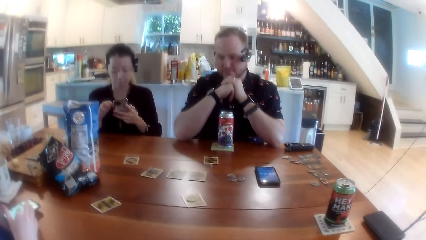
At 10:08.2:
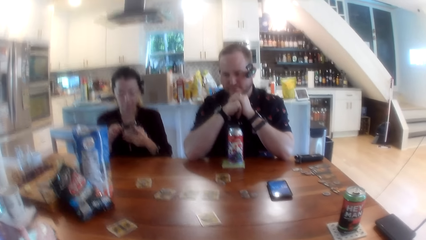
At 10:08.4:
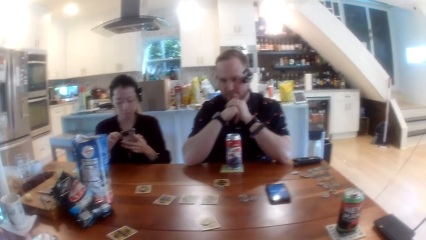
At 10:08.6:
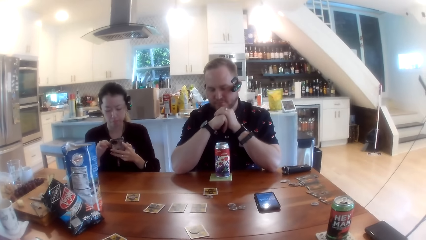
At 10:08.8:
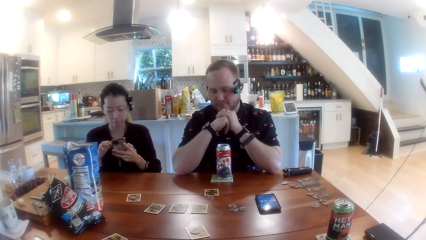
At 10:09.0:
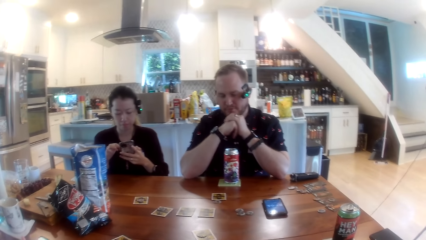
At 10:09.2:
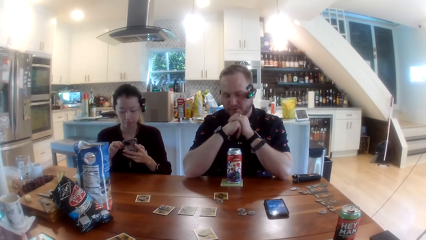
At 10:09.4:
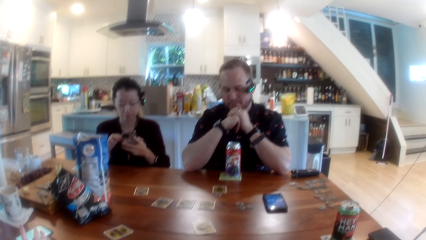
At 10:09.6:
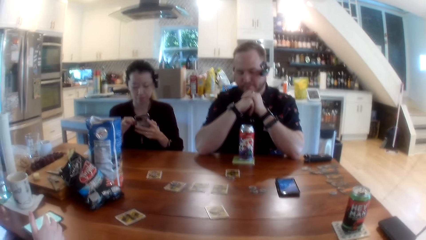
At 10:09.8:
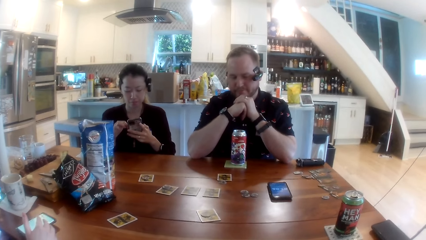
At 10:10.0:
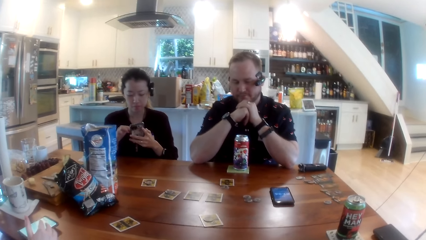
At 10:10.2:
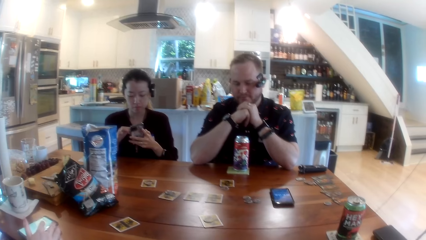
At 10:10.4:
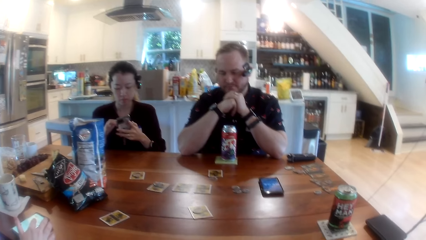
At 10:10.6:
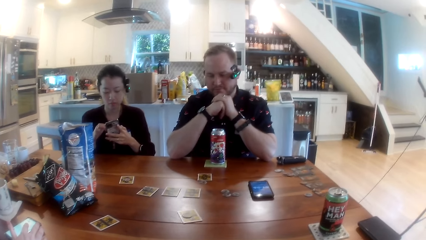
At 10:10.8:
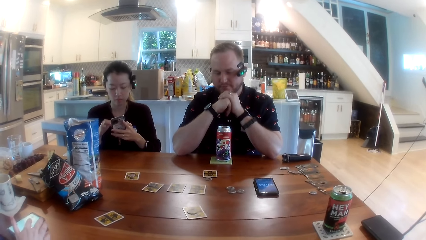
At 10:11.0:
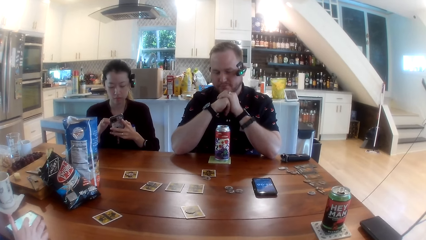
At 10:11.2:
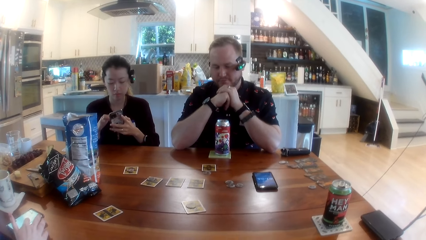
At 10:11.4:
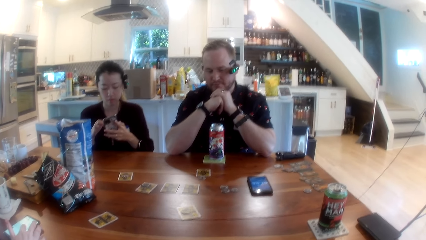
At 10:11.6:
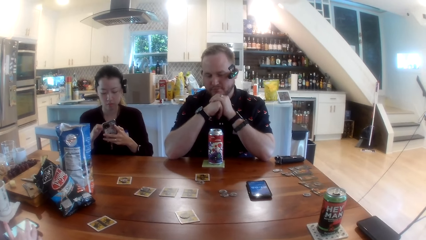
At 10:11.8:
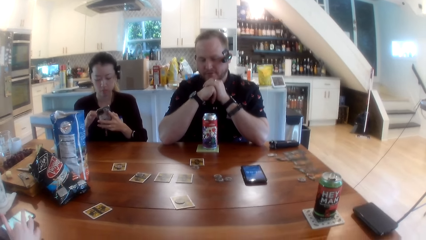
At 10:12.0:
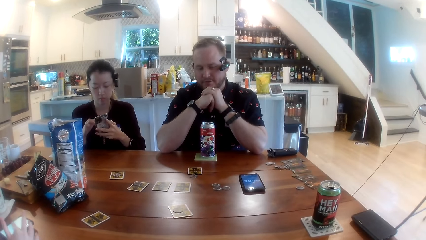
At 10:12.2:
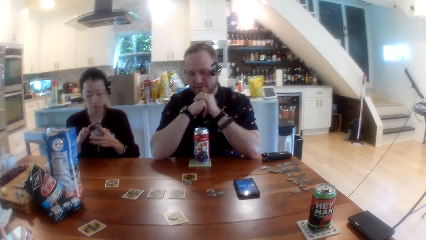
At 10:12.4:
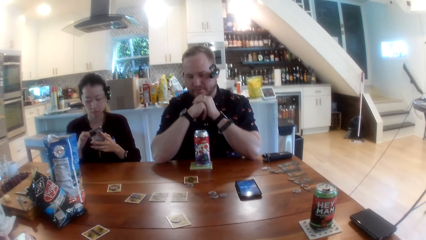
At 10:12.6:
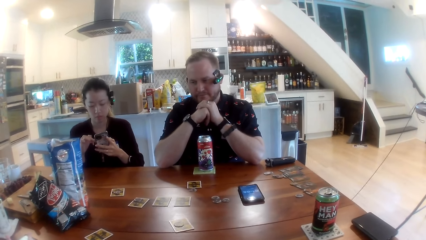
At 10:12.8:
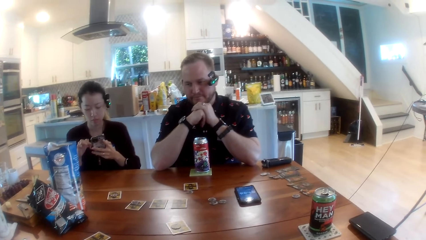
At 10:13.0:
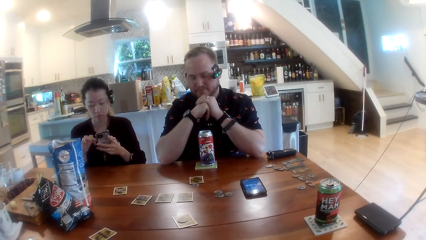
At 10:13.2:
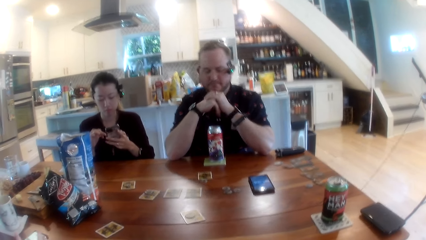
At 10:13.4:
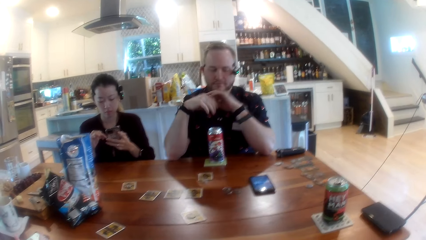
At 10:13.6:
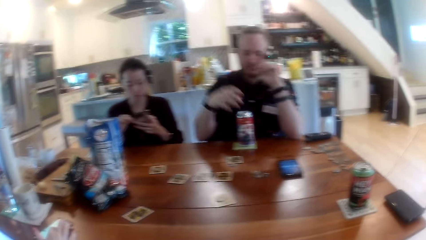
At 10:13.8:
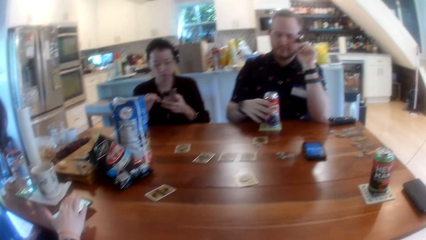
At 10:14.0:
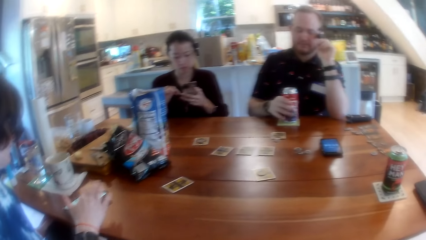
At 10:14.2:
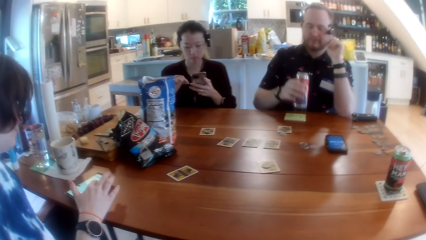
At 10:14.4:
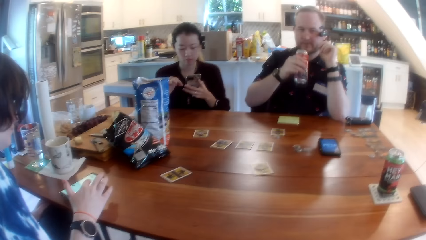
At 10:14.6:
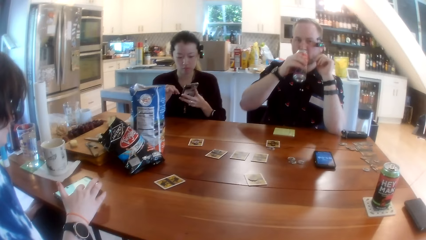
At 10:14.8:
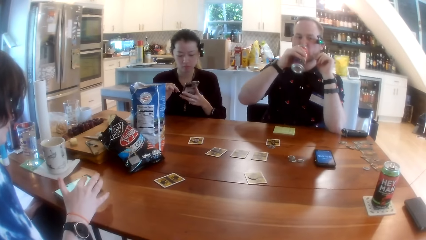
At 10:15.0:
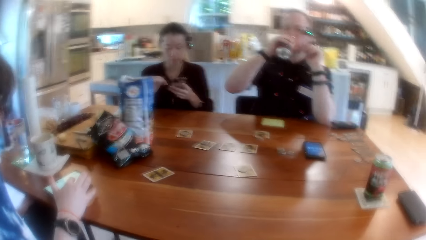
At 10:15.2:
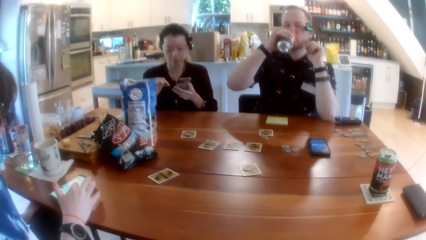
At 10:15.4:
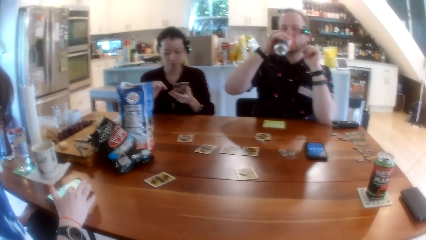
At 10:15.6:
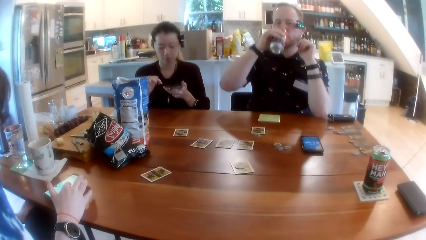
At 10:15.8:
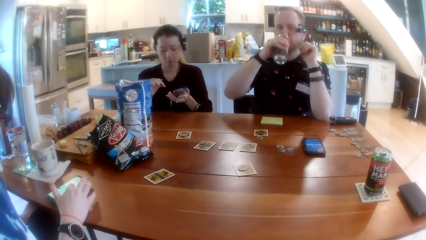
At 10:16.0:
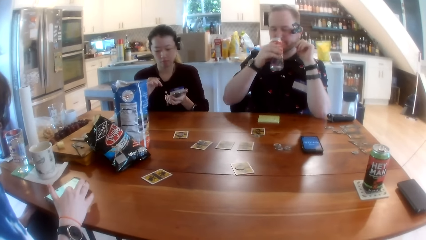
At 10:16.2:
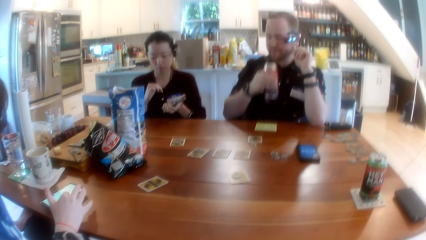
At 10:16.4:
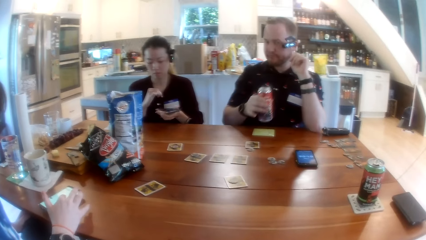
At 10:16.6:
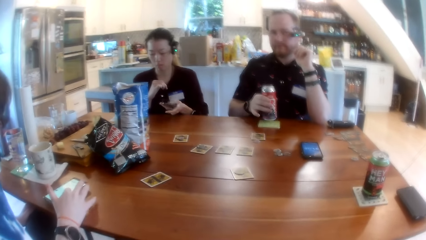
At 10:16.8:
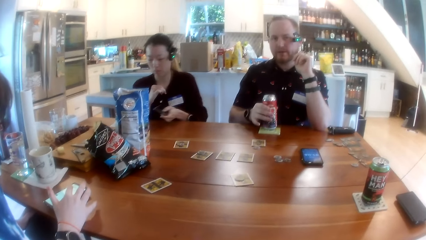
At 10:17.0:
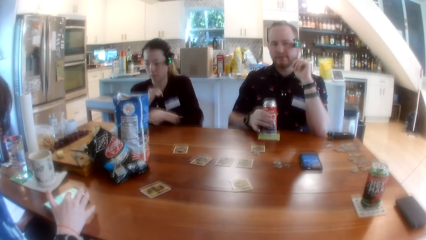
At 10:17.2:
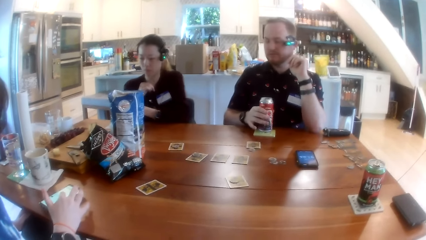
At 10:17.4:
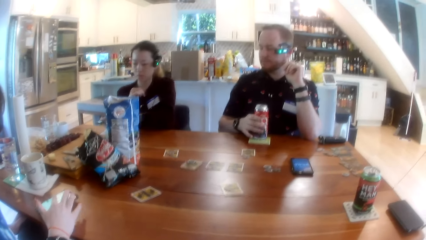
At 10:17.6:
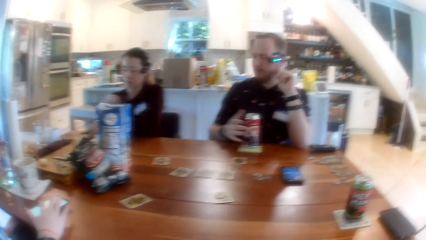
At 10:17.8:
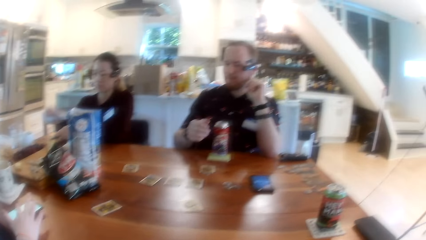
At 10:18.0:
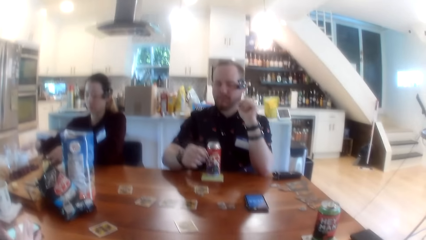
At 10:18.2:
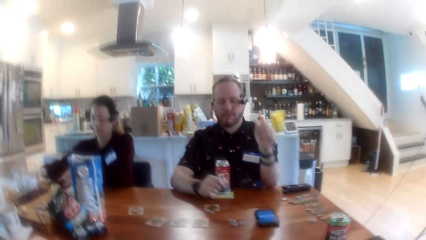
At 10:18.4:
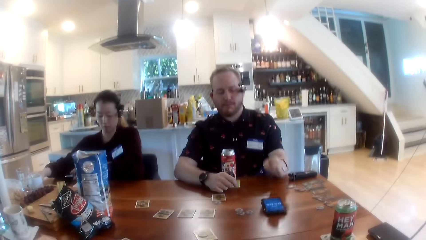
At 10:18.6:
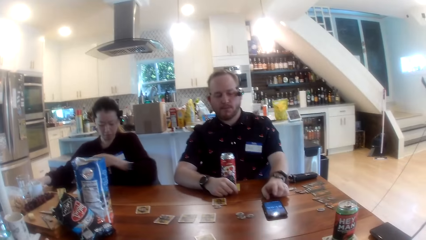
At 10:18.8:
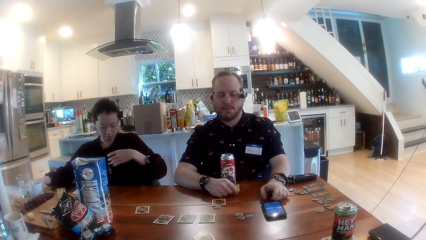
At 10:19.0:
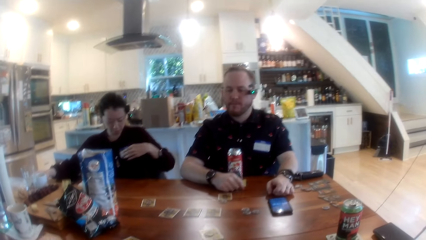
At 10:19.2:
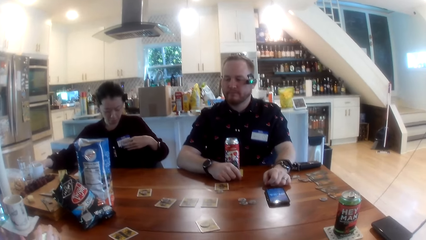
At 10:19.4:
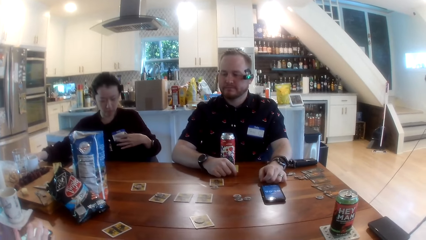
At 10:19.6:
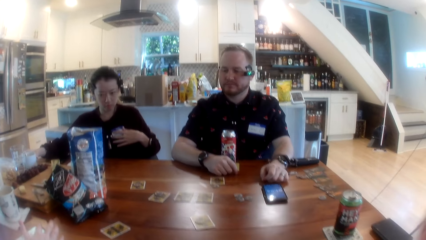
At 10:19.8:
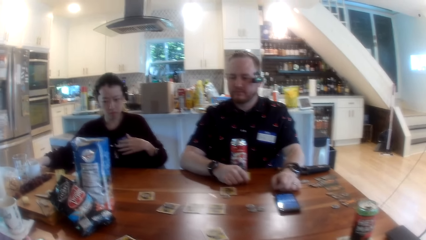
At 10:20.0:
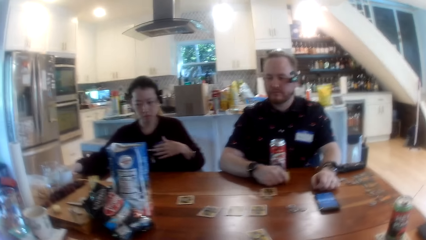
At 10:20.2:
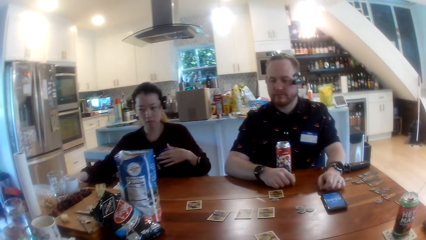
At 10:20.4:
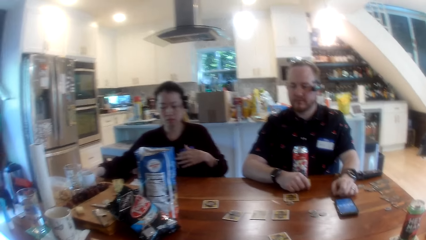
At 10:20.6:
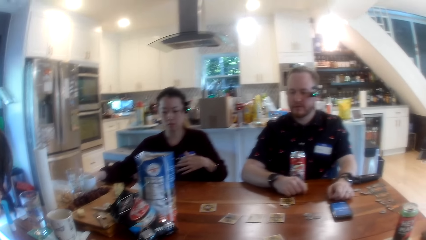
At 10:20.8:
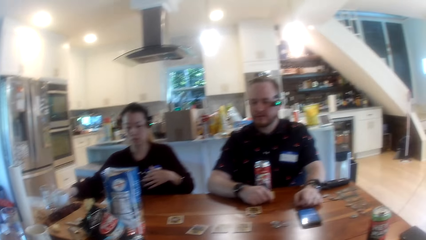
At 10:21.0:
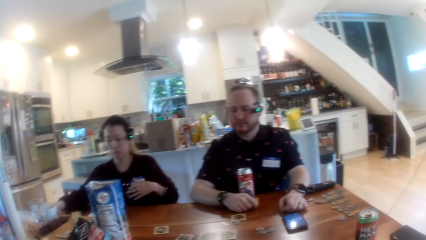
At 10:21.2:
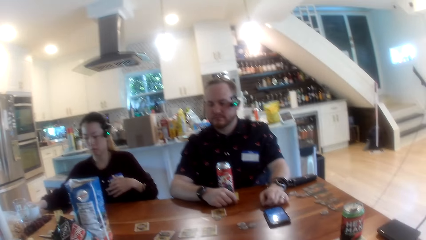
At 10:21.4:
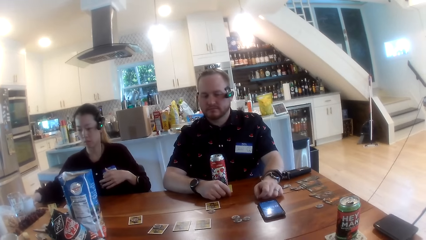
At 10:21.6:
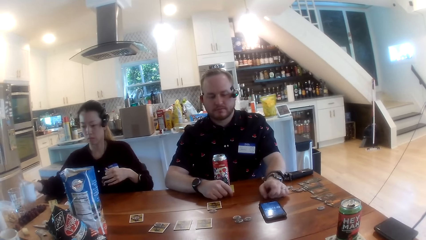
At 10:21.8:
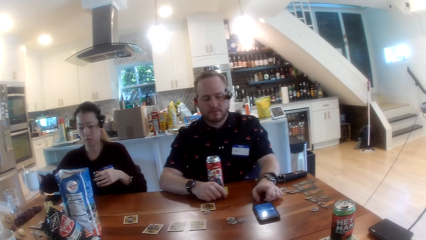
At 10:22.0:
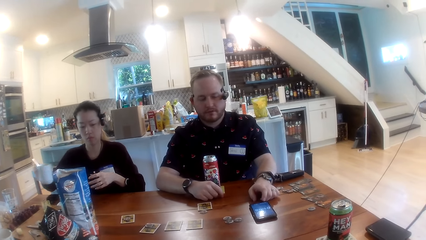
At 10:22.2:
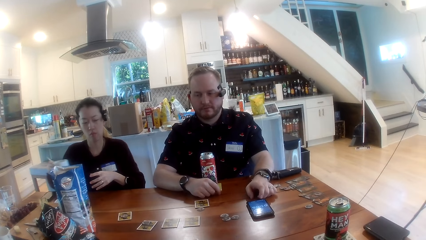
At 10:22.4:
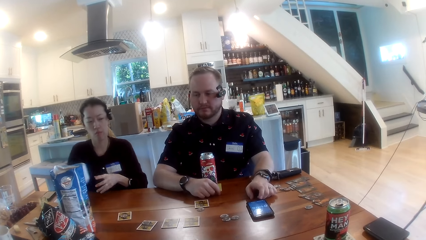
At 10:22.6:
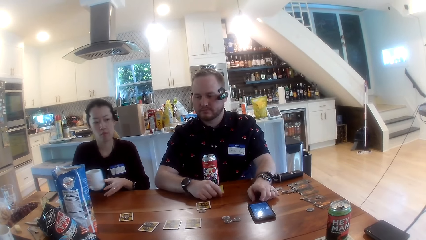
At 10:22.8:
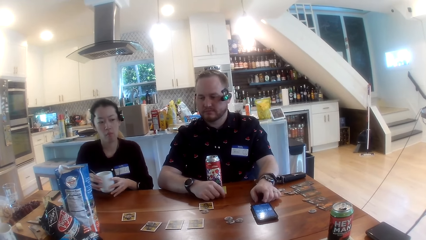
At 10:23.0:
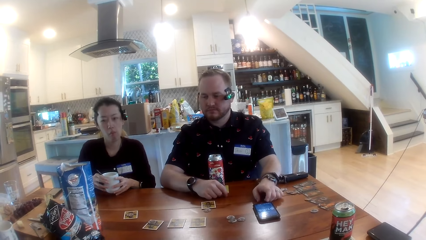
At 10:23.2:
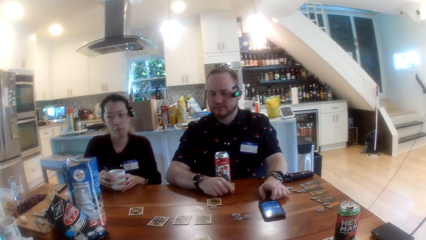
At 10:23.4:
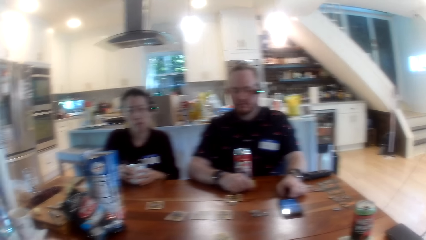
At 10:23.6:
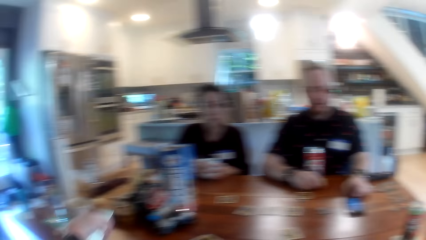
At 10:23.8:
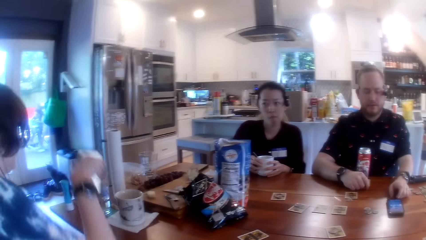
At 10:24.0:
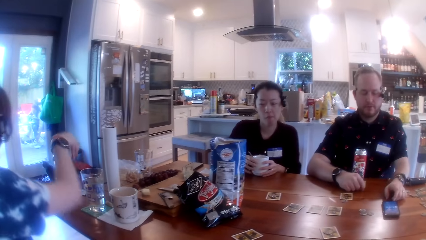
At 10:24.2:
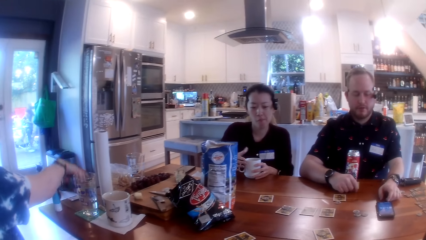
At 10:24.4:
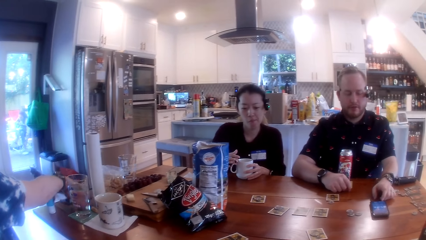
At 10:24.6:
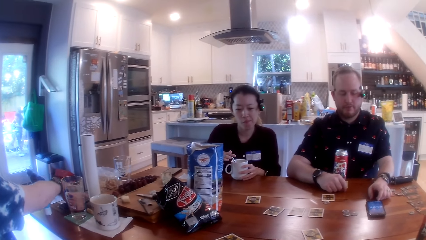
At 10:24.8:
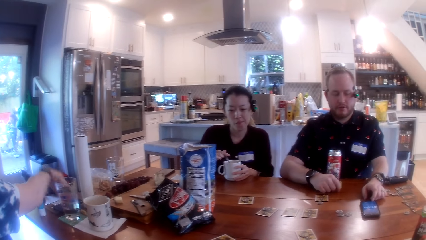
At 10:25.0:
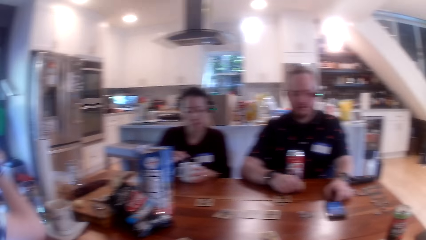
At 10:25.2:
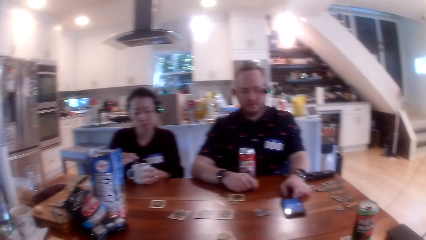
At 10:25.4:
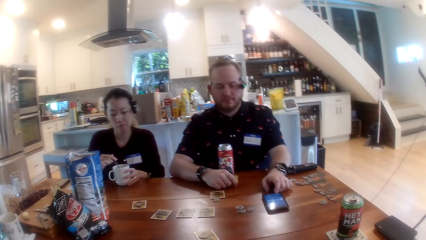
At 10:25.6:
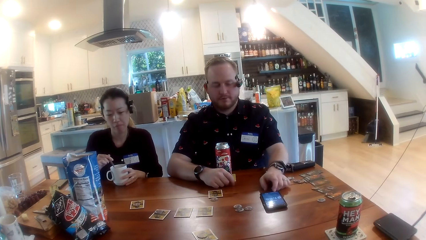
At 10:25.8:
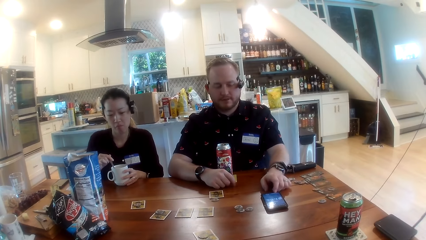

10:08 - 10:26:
The camera wearer looks around. The man picks up a can from the table with his right hand. The man drinks juice from the can in his right hand. The man drops the can on the table with his right hand. A woman puts a phone down. She picks up a cup and repositions the cup on the table with her right hand. Another woman drops her phone on the table with her right hand.
